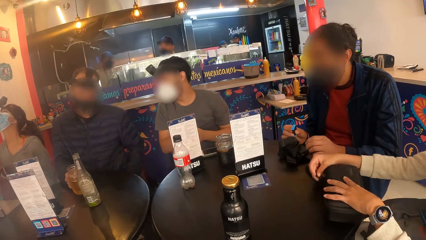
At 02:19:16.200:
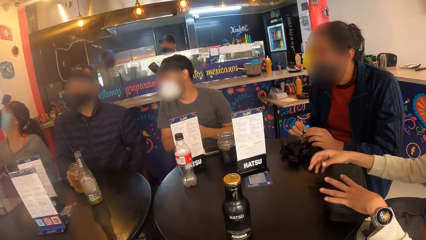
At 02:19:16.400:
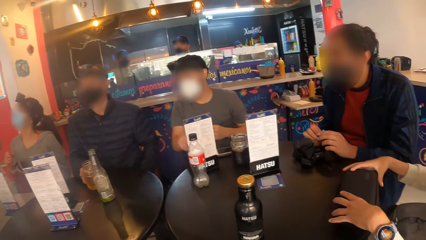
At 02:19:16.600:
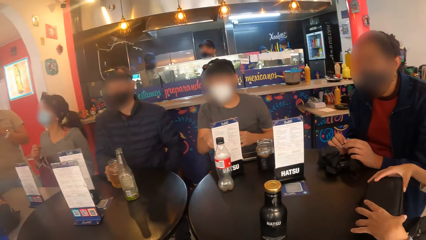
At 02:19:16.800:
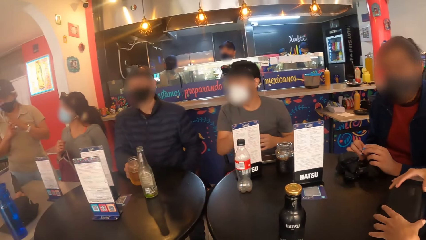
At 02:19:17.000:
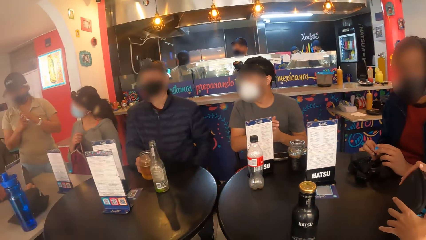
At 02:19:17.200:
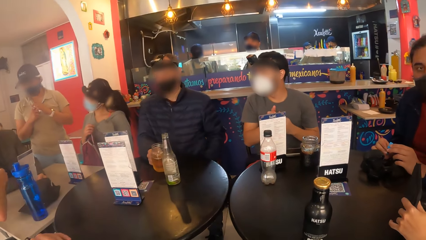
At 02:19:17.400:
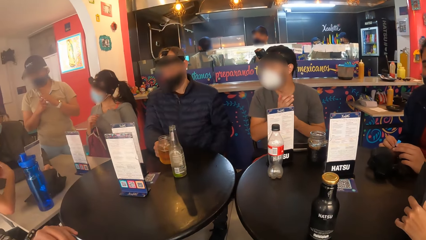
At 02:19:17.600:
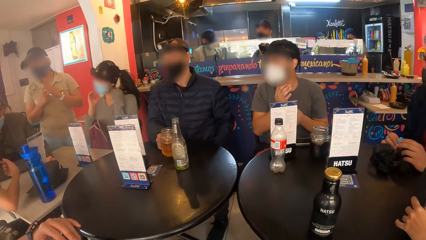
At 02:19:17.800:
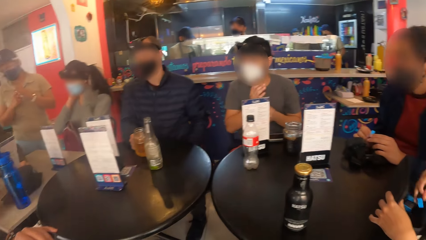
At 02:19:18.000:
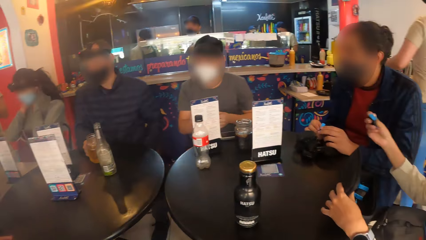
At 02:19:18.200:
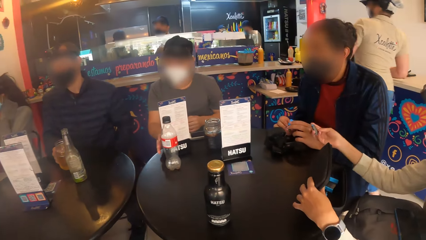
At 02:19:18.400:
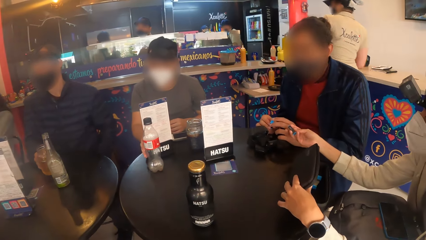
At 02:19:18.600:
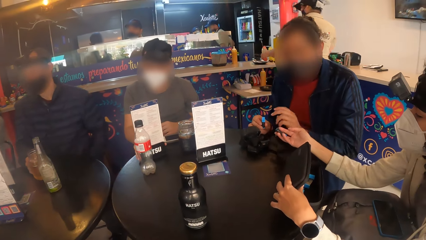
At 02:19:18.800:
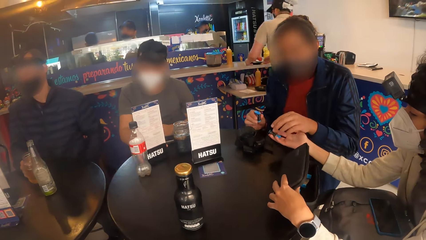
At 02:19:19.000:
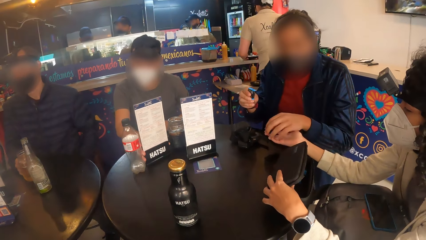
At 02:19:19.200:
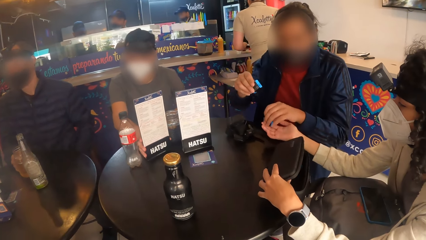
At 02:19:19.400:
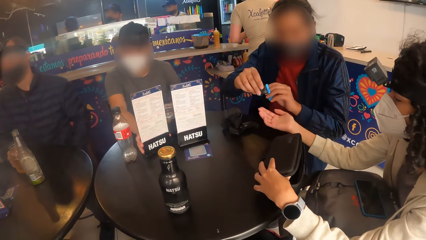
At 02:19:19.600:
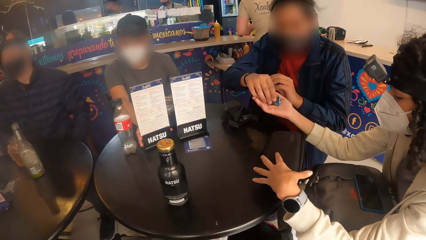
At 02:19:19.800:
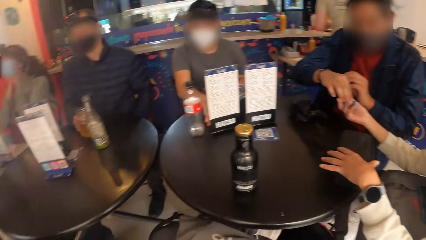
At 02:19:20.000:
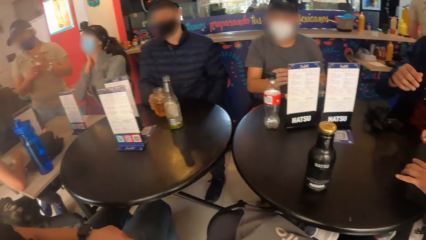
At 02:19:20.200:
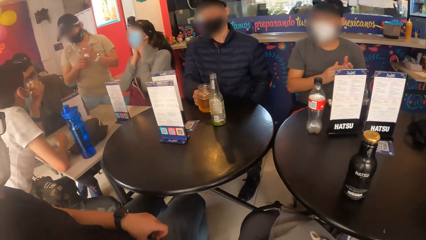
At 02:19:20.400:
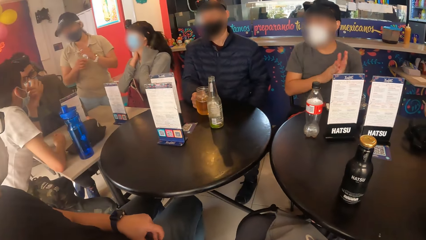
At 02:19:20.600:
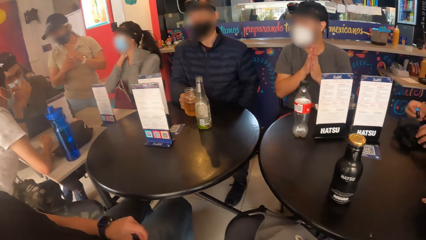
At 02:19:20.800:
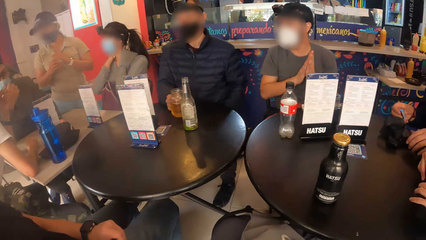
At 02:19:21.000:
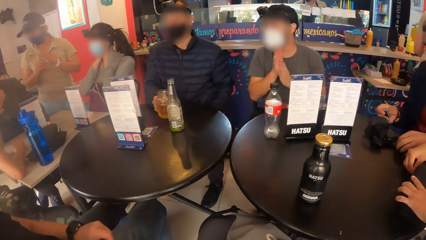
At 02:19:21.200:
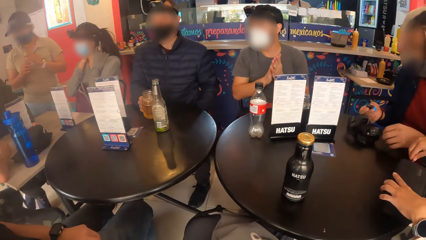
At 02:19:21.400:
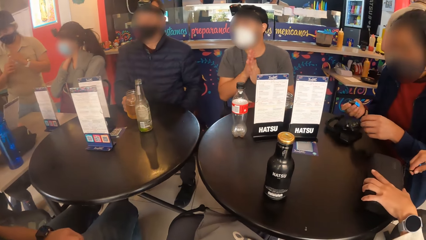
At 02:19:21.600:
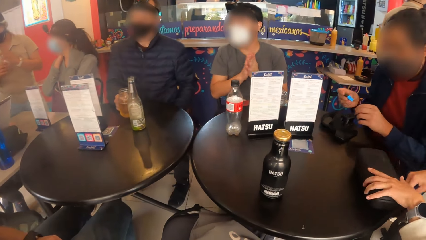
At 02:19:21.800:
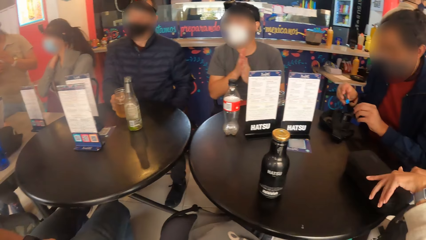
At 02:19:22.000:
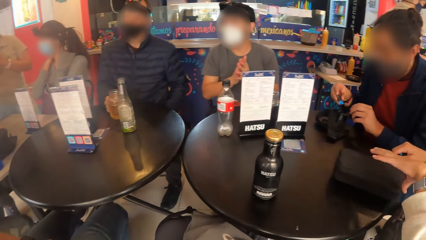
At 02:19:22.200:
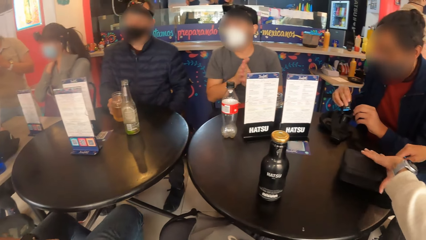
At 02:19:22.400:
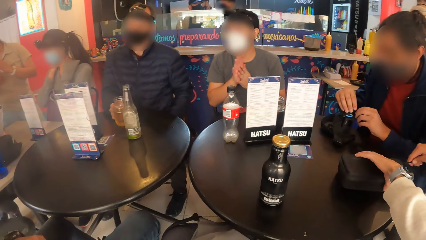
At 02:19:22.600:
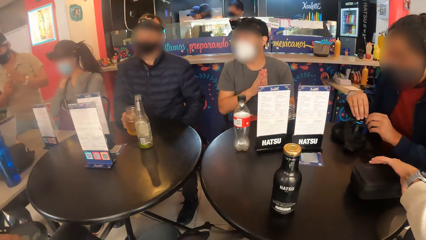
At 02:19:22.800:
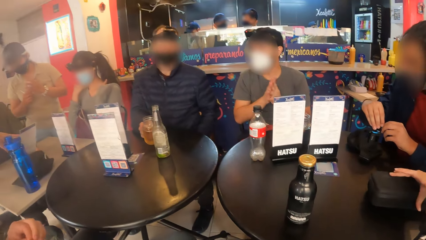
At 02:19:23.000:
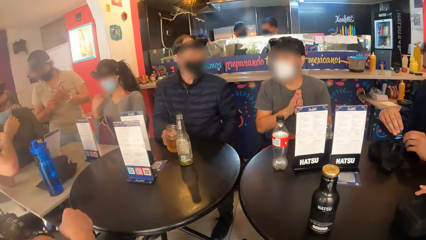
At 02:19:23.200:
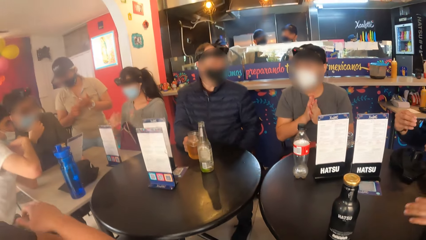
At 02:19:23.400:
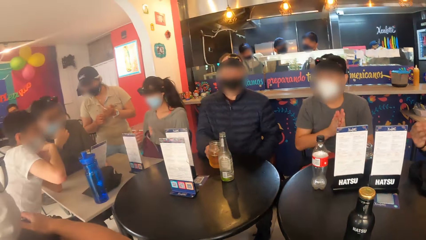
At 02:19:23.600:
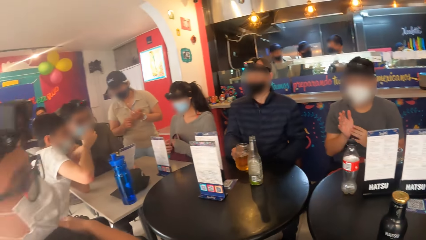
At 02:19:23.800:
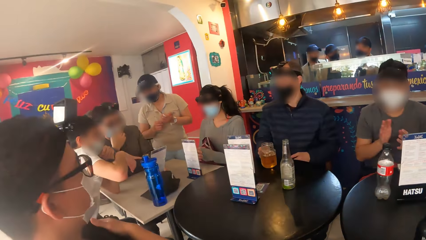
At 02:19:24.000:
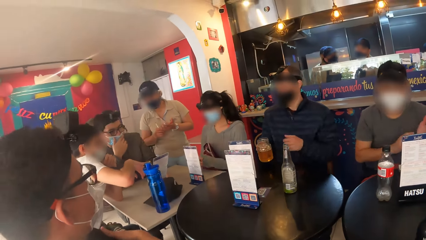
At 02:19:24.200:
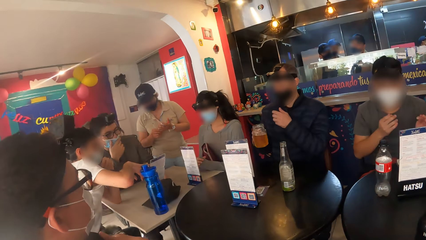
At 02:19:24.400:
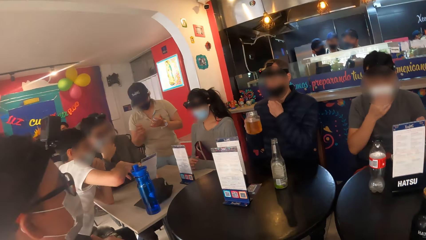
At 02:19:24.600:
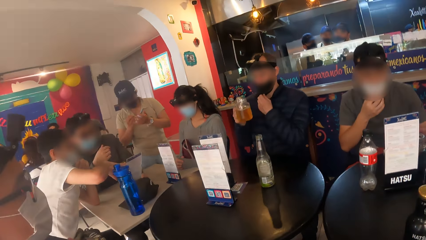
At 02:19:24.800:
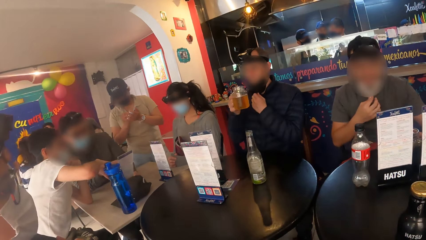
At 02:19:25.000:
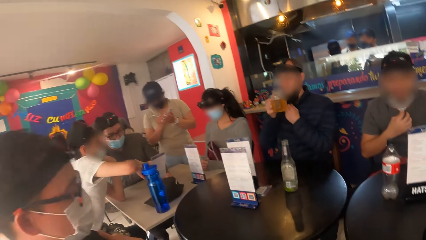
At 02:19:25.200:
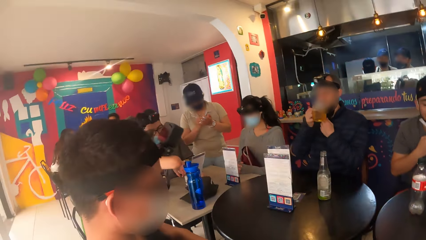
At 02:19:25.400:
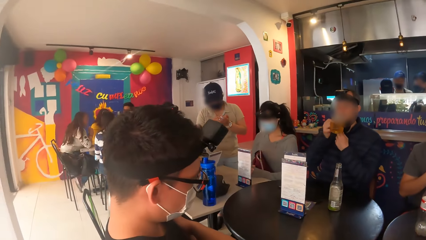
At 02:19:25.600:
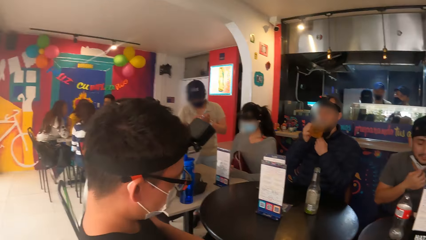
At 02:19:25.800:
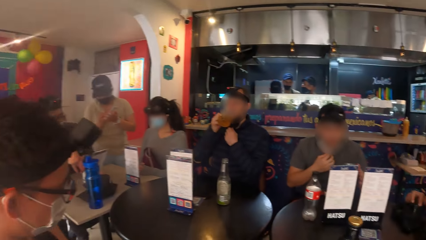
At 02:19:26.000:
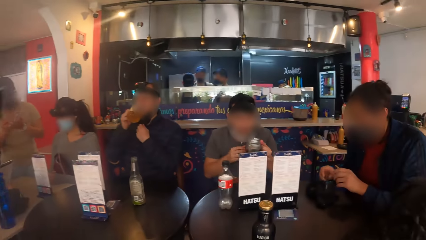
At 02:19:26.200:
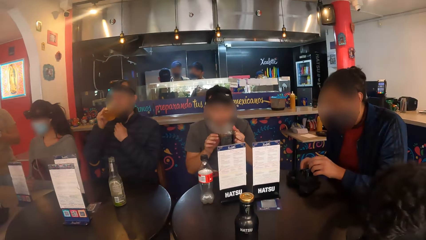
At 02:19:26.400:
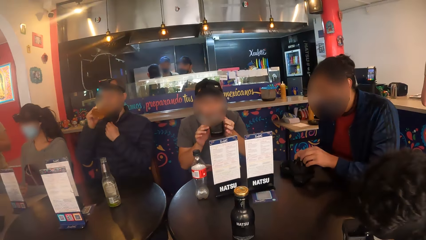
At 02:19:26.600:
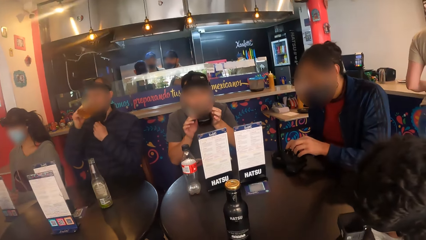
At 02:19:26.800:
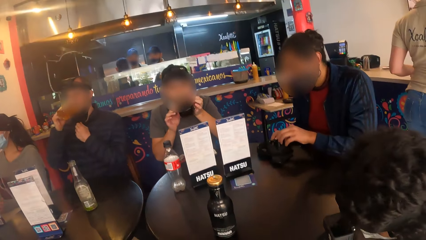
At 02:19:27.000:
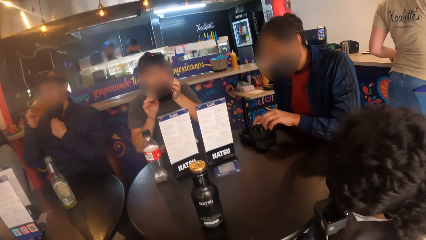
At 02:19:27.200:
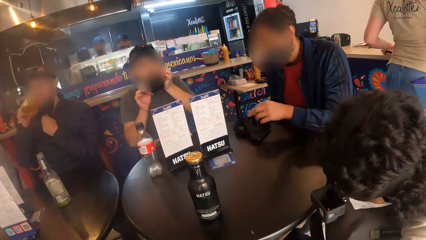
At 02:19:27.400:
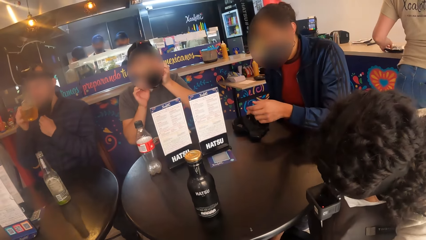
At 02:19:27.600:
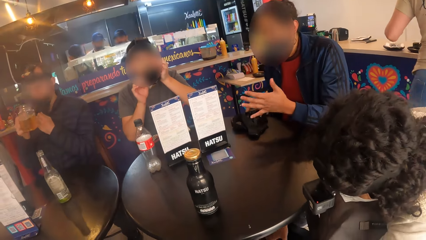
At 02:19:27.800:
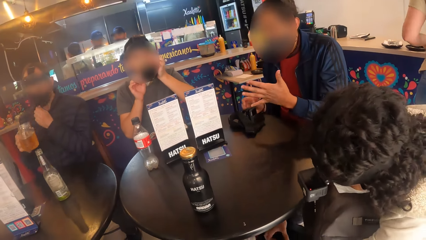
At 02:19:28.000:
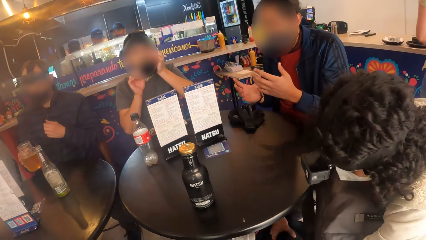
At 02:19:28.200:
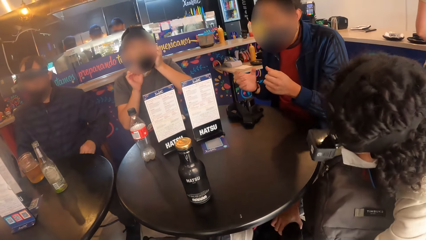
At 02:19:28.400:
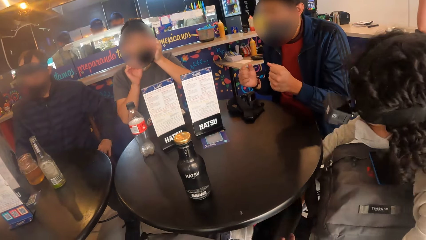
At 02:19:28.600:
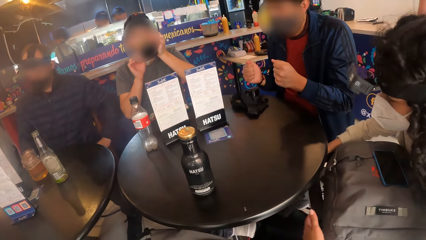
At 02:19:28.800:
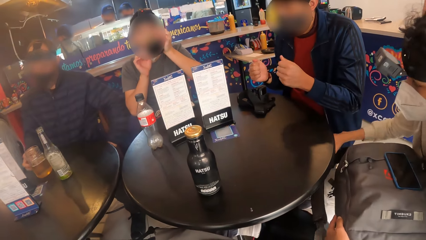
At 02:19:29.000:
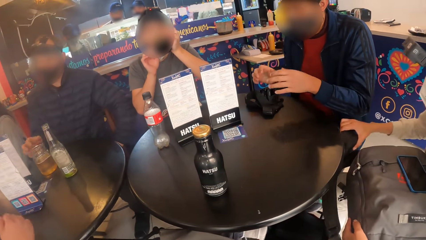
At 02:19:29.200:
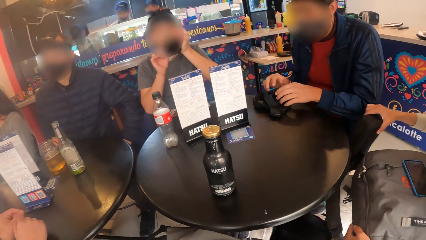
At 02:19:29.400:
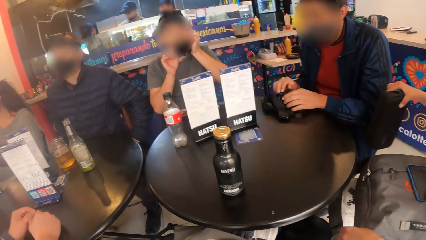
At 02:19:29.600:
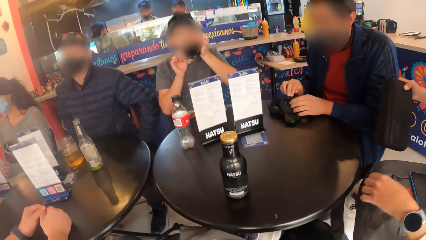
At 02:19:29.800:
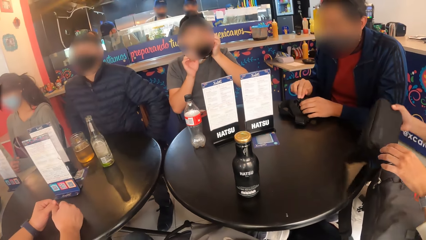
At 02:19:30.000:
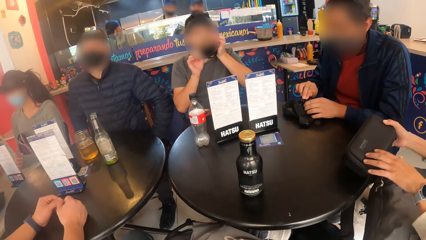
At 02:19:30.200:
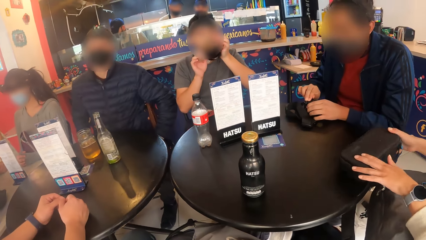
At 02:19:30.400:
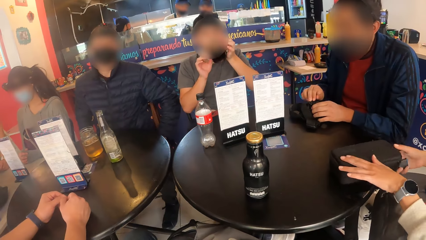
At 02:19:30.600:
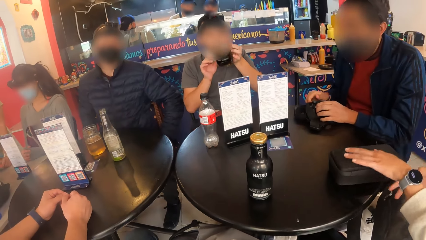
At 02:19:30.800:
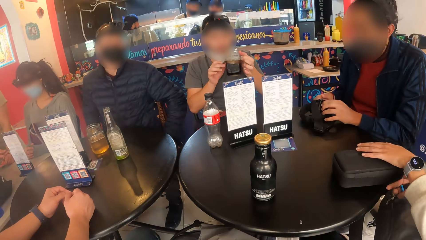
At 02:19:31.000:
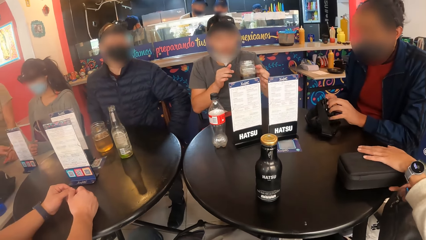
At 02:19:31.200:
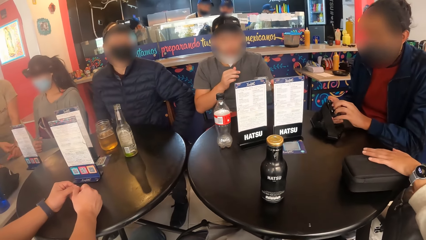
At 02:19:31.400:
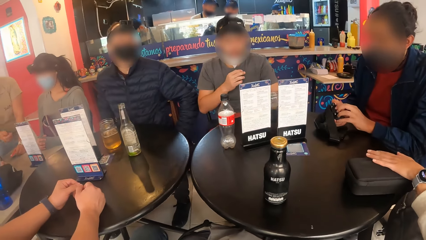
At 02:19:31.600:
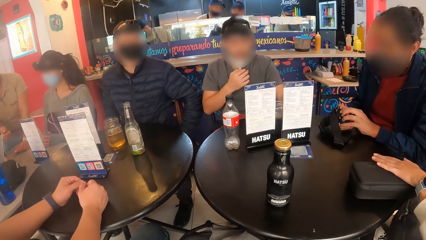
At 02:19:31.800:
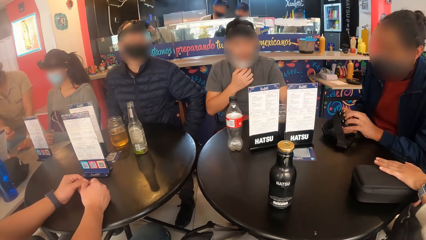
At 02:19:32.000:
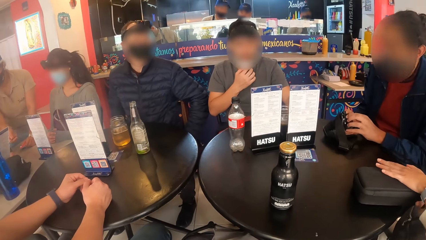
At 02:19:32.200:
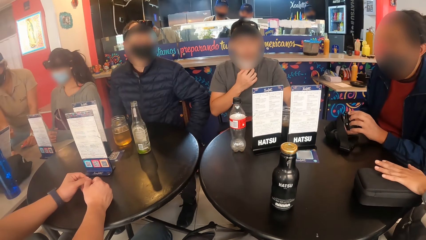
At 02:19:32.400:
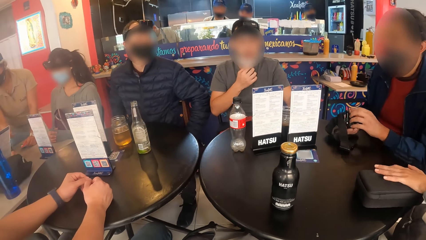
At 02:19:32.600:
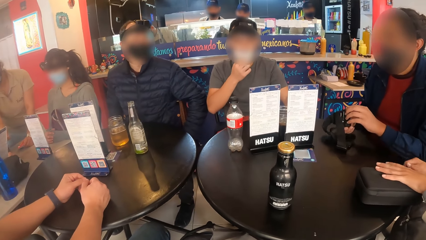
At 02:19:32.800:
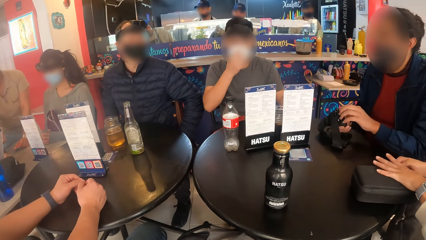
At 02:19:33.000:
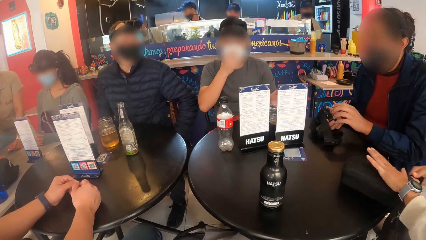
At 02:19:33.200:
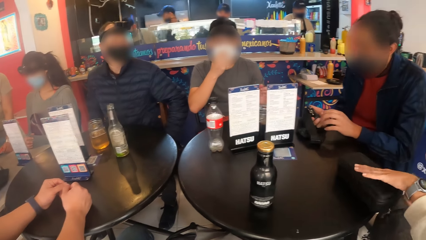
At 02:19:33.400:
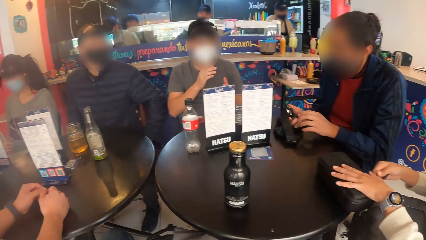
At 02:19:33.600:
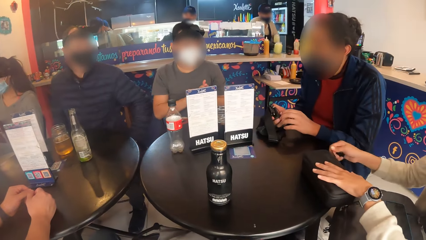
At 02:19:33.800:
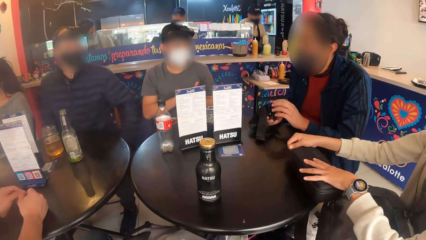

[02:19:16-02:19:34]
The camera wearer looks sideways. A woman holds the case with her left hand. She picks a battery from the case with her right hand. A man moves the menu on the table with his right hand. The woman gives the battery to another man with her right hand. The woman collects the battery from the other man with her right hand. The camera wearer looks sideways. The other man holds the battery with his right hand. The woman closes the case with her hands. The other man holds the camera on the table with his left hand. He inserts the battery in his right hand into the camera in his left hand. The camera wearer looks sideways. The first man drinks from the glass cup in his hands. The camera wearer looks in front. The woman places the case on the table with her right hand. The other man holds the camera on the table with his hands. He picks up the camera from the table with his hands. The woman opens the case on the table with her hands. The first man places the glass cup on the table with his left hand.
